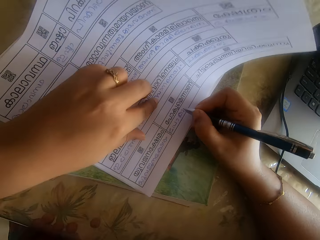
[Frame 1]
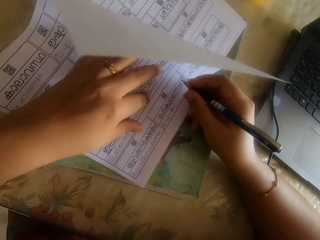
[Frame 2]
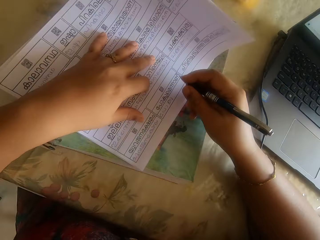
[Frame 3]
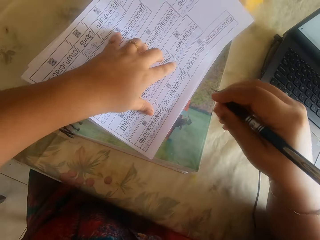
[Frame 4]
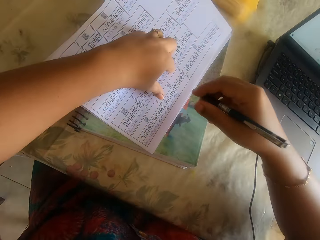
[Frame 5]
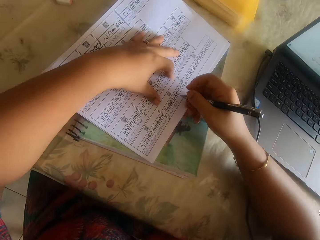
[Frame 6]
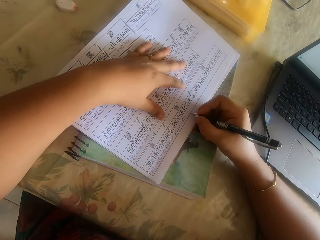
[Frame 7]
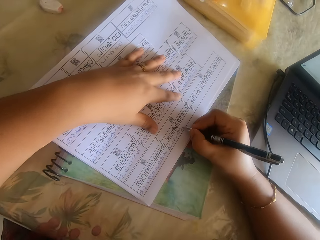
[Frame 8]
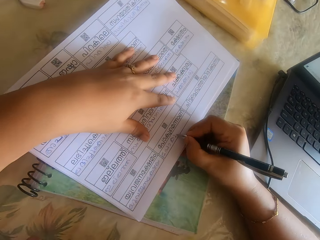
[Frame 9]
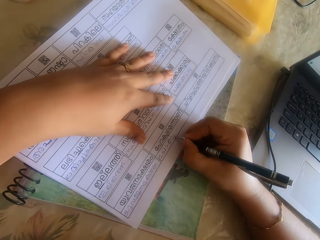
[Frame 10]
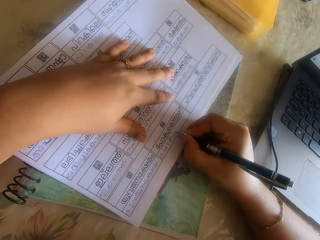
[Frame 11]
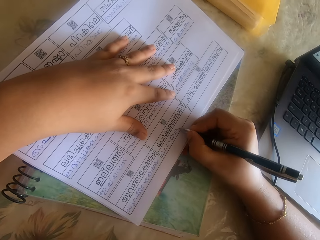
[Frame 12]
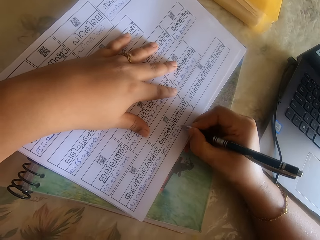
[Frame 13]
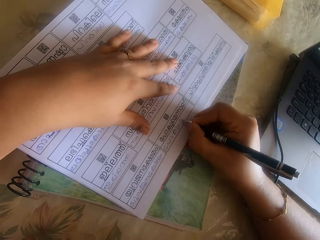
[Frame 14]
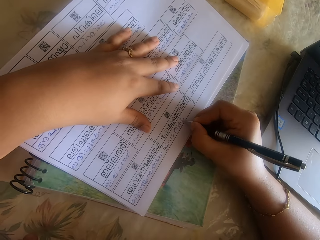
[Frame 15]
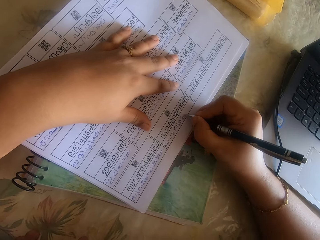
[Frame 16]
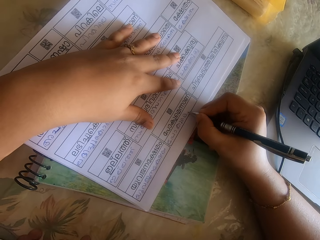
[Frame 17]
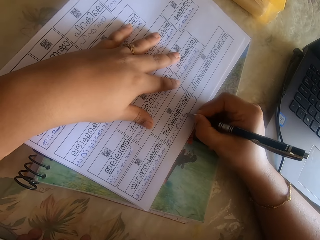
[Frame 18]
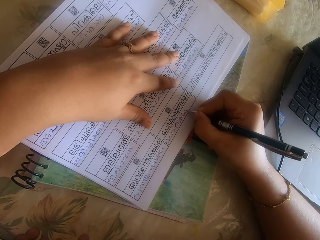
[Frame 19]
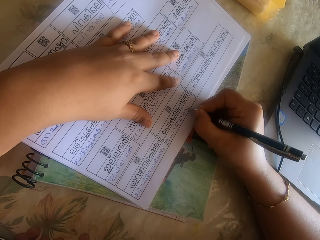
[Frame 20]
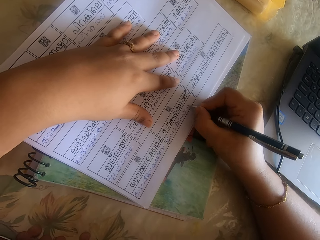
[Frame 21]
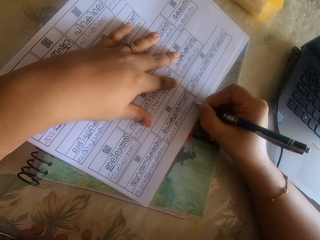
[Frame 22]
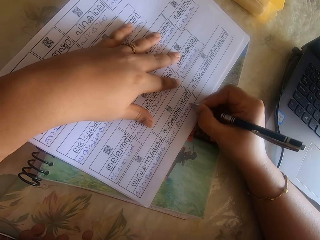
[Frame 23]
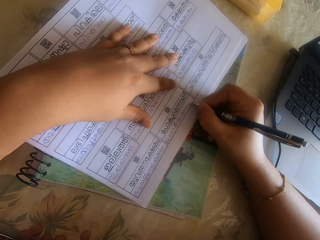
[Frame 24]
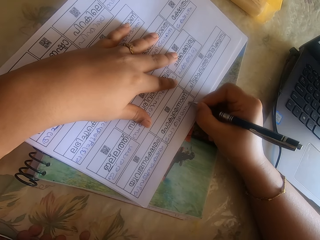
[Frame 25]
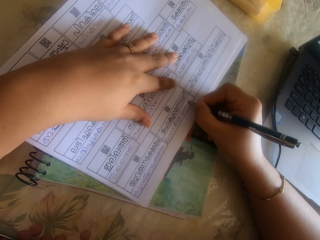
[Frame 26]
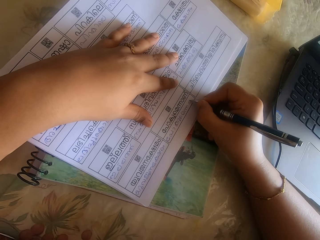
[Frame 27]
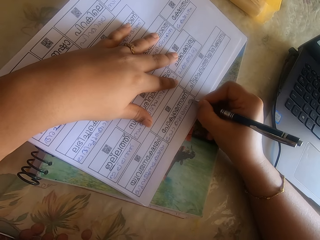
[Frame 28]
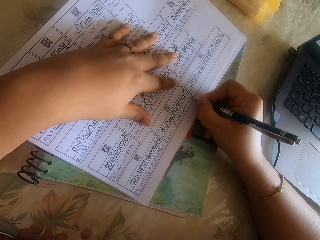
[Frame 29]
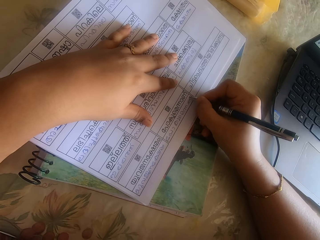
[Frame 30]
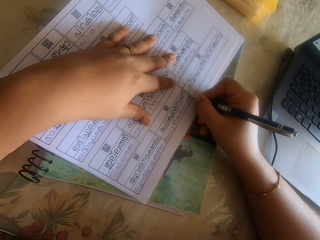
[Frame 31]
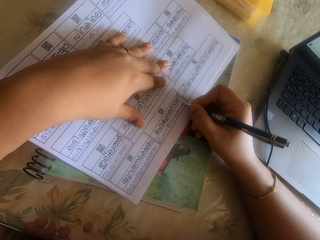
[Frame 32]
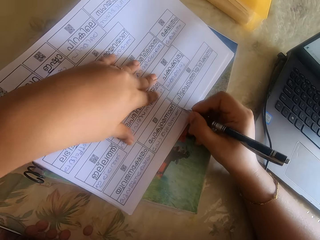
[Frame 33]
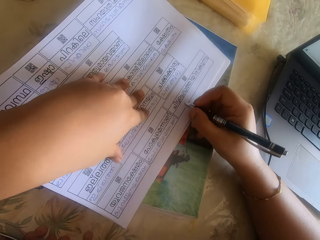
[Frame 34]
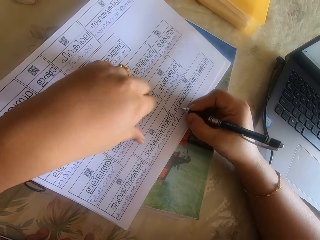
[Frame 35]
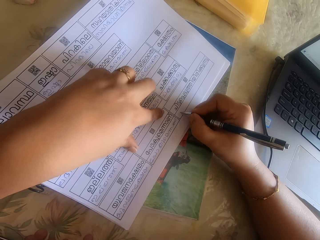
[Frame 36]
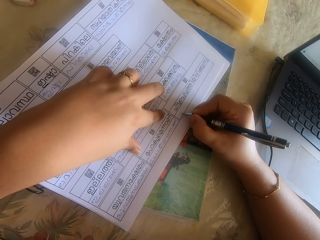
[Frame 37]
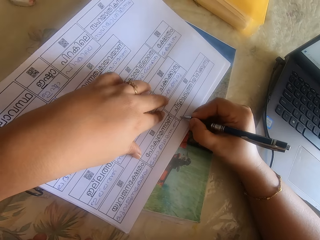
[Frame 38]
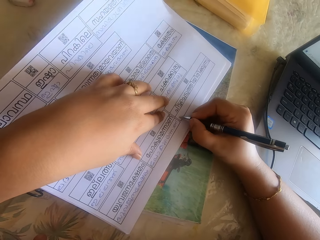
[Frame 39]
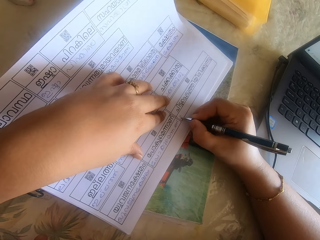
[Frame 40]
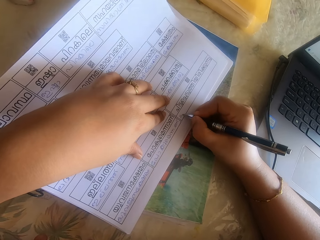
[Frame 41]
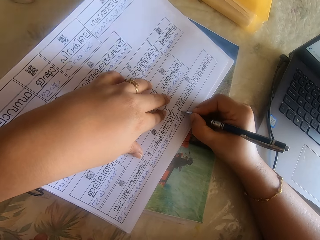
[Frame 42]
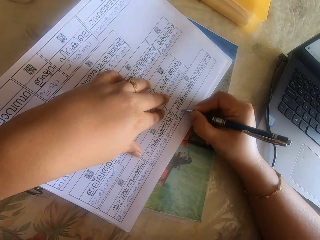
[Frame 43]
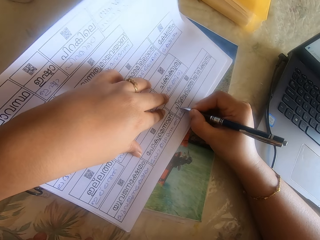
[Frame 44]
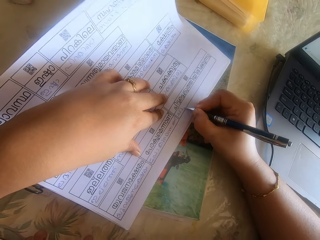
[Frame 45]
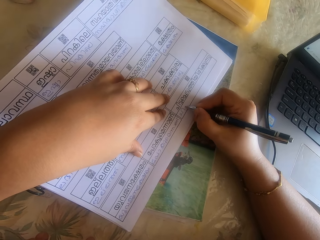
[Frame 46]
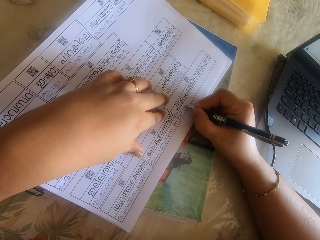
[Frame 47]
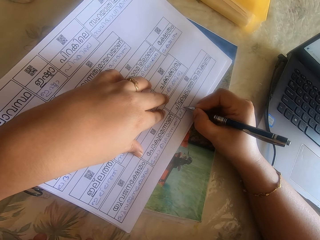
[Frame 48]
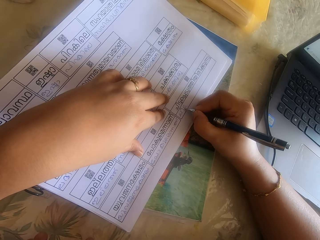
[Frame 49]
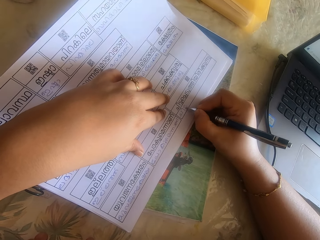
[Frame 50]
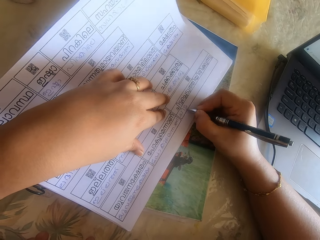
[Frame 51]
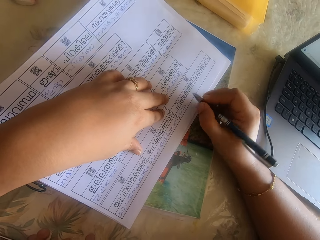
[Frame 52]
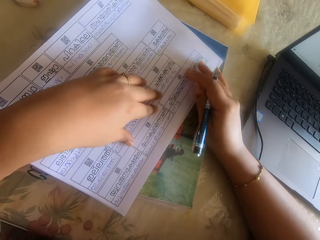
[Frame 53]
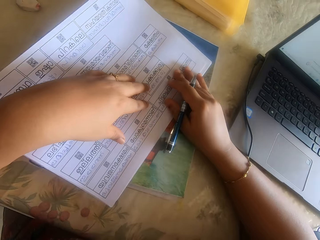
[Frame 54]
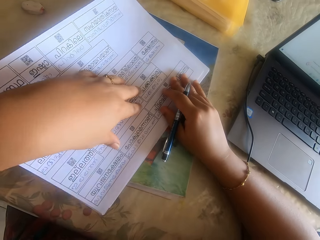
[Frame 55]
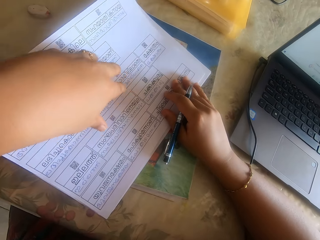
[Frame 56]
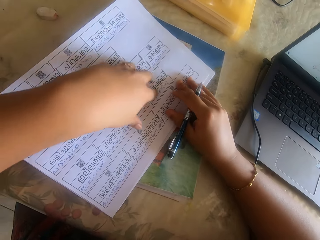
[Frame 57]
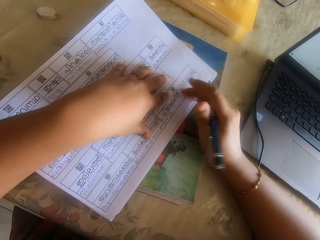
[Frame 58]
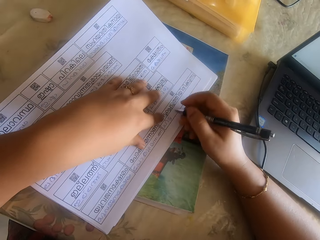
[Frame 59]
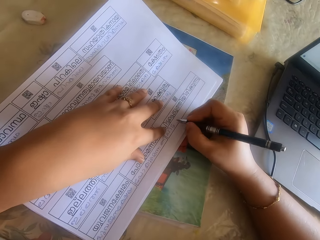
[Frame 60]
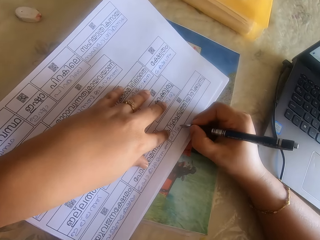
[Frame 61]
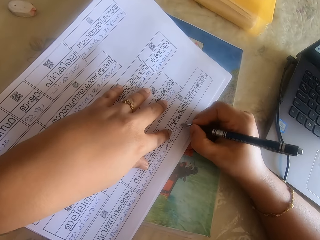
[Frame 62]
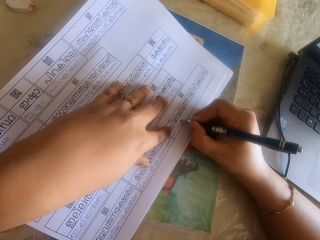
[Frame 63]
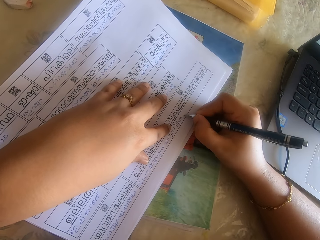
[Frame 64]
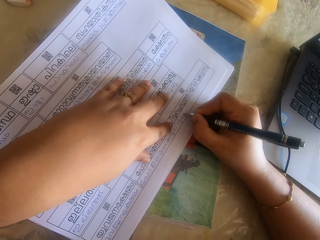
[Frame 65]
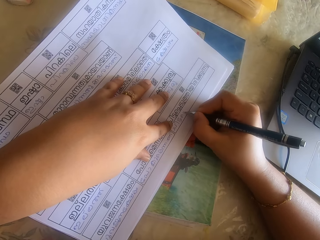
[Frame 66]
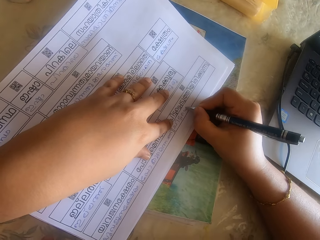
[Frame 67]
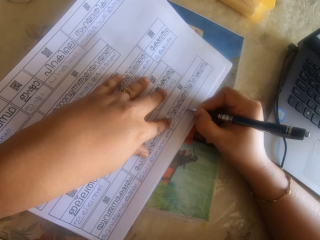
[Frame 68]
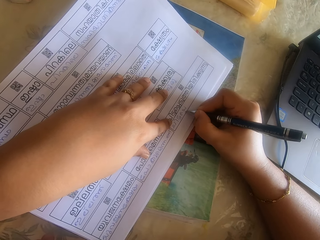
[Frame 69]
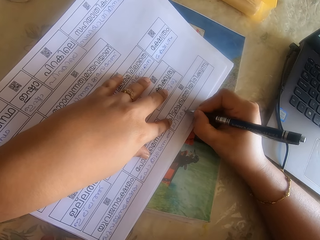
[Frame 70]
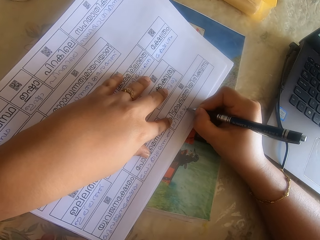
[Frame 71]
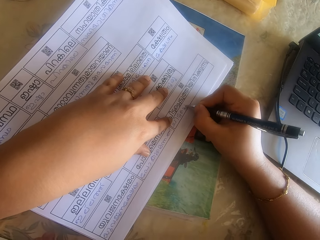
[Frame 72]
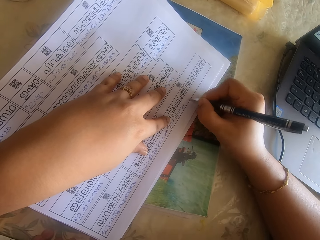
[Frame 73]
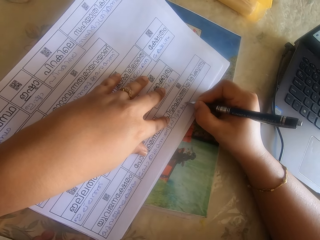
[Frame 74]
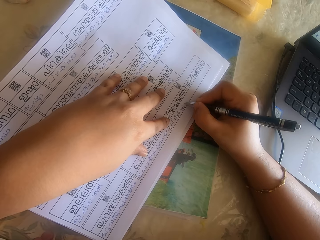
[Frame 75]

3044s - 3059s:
The camera wearer holds the paper on the book on the table with her left hand. She holds the pen. She writes on the paper on the book on the table with the pen in her right hand. She moves the paper on the book on the table with her left hand. She writes on the paper on the book on the table with the pen in her right hand. She moves the paper on the book on the table with both hands. She writes on the paper on the book on the table with the pen in her right hand.

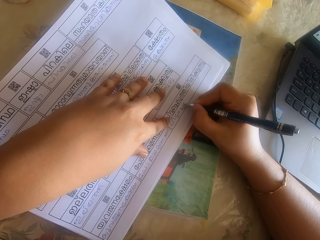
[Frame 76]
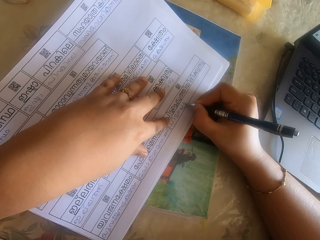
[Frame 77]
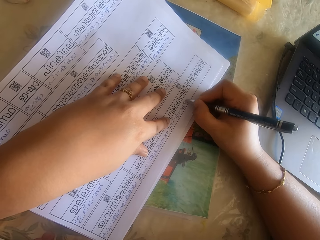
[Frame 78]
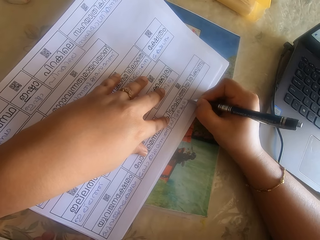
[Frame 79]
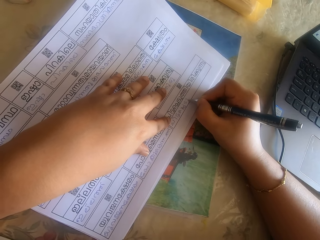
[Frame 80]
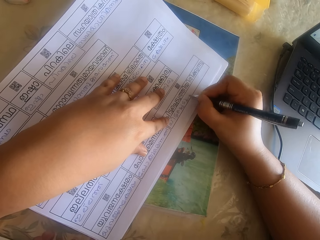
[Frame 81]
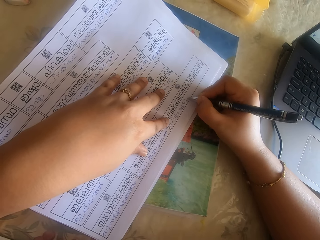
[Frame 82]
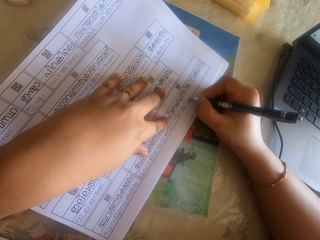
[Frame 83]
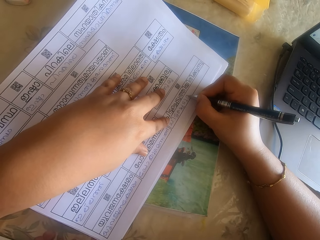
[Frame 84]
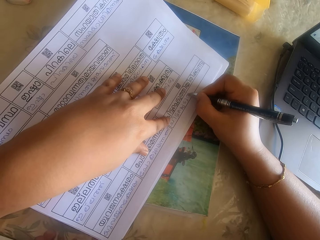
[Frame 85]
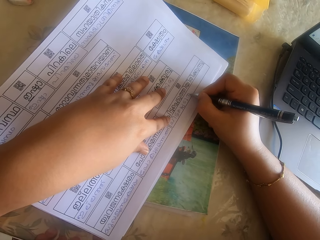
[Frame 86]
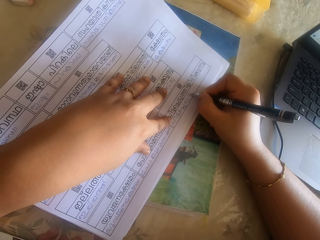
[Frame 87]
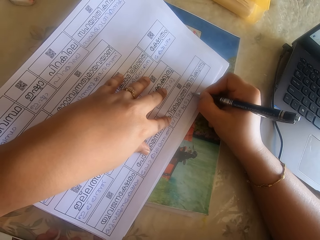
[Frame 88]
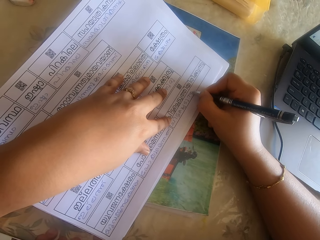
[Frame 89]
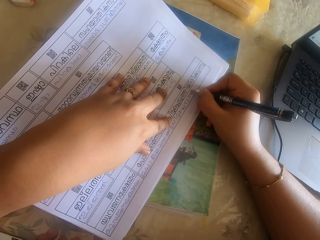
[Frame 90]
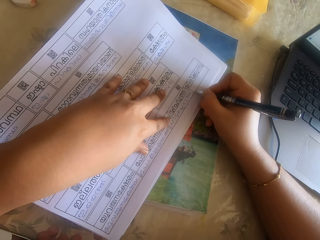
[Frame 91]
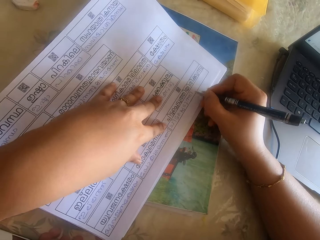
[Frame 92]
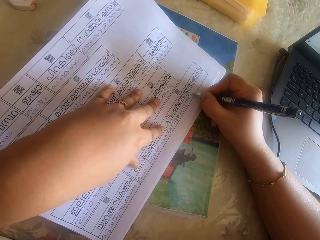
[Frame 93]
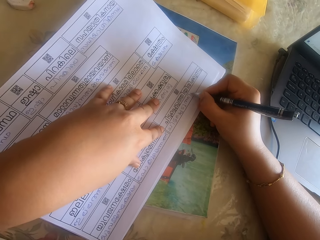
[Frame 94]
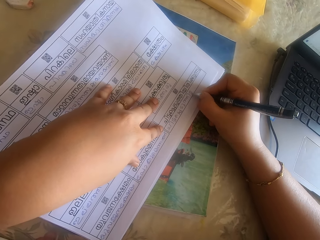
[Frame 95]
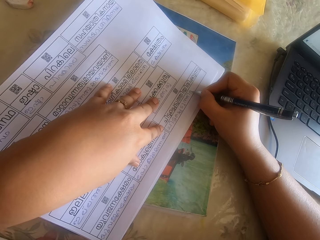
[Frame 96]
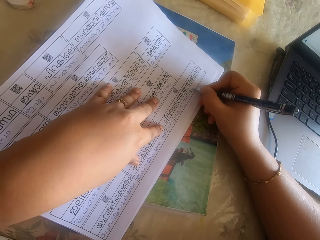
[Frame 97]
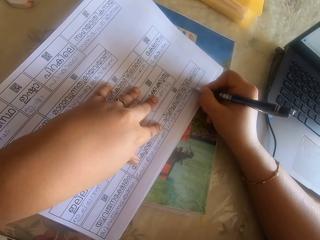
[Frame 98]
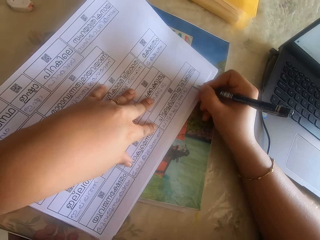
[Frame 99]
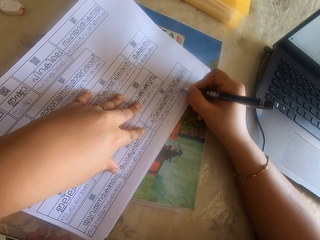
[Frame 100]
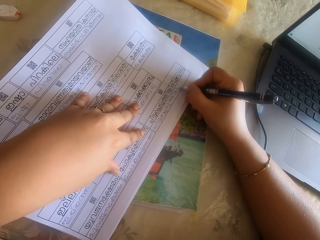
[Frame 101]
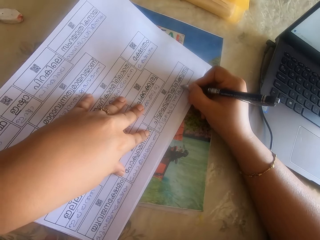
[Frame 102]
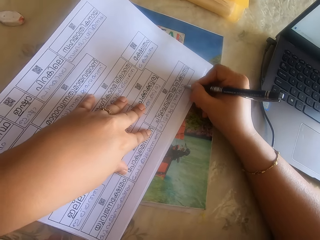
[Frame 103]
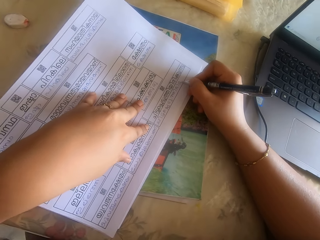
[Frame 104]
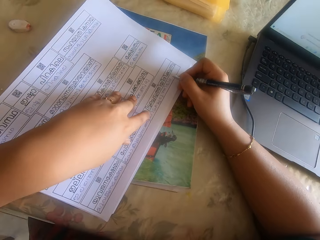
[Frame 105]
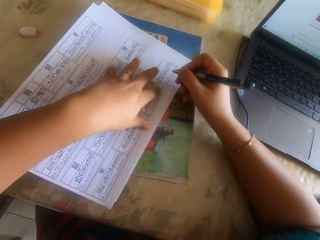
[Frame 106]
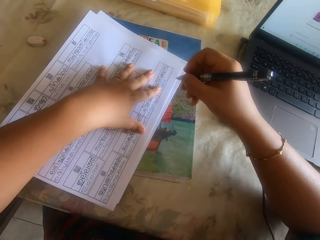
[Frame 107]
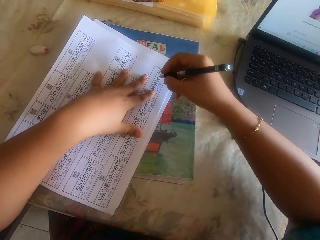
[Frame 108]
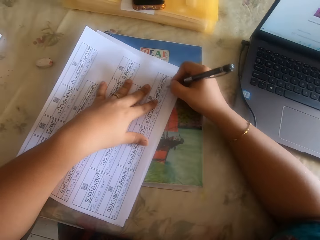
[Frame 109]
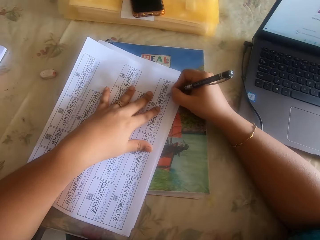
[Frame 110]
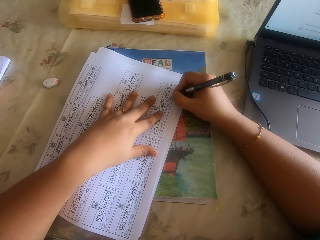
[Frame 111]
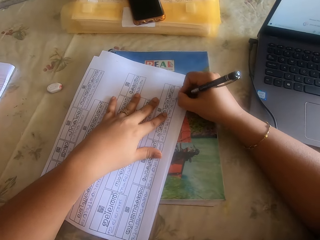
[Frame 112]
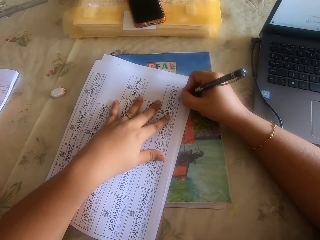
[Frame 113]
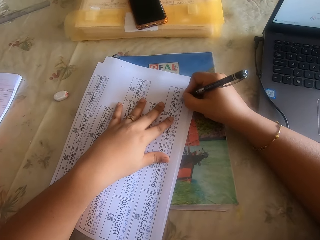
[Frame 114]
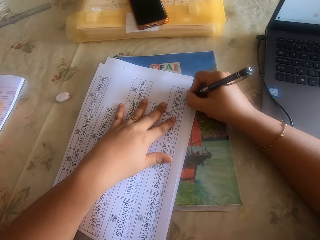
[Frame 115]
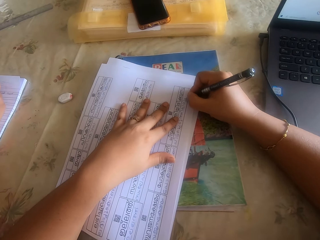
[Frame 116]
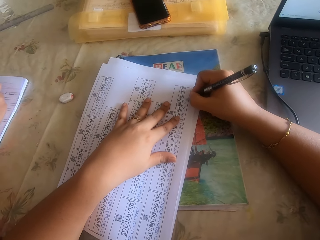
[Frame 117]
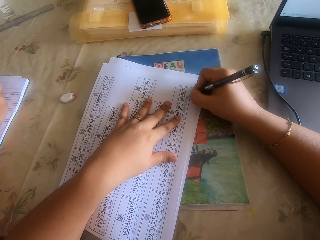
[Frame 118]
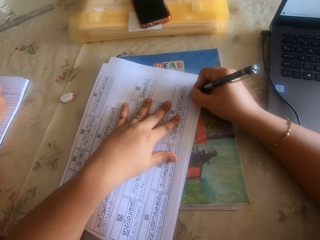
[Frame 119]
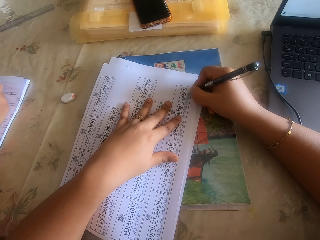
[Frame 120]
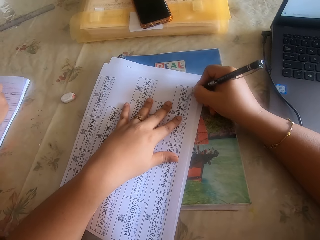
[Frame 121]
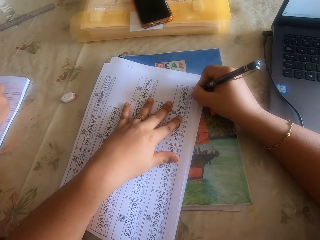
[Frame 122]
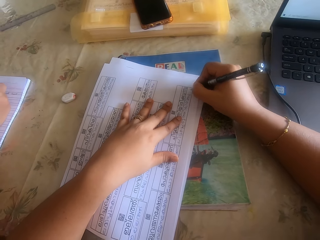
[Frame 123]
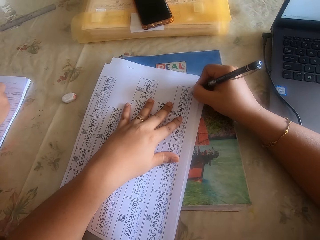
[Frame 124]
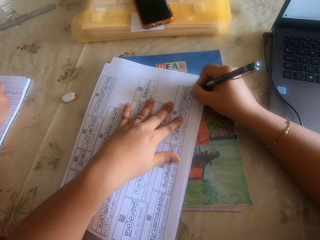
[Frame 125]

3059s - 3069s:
The camera wearer moves the paper on the book on the table with her left hand. She holds the pen. She writes on the paper on the book on the table with the pen in her right hand.
